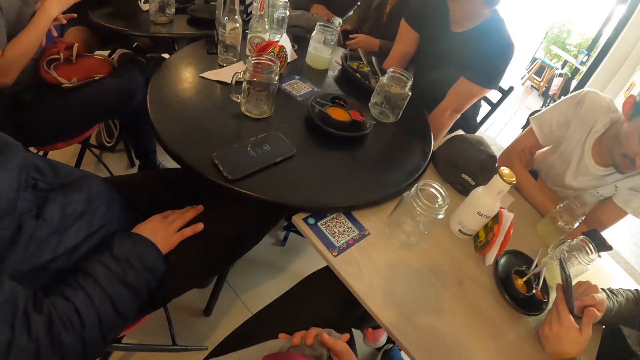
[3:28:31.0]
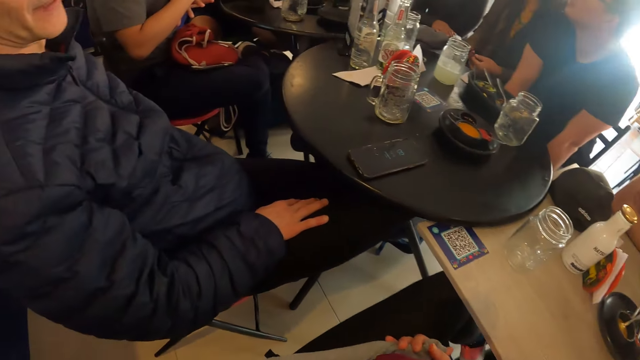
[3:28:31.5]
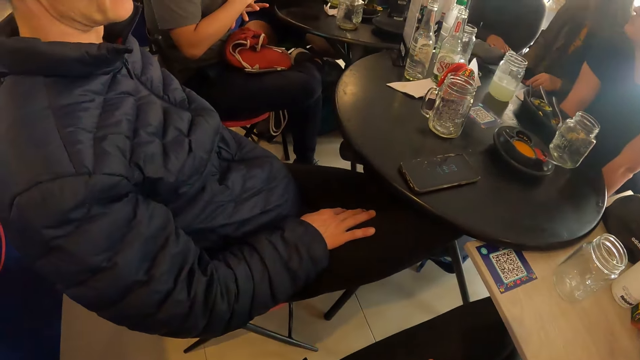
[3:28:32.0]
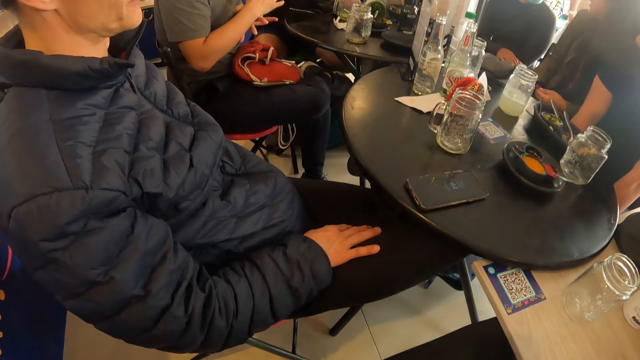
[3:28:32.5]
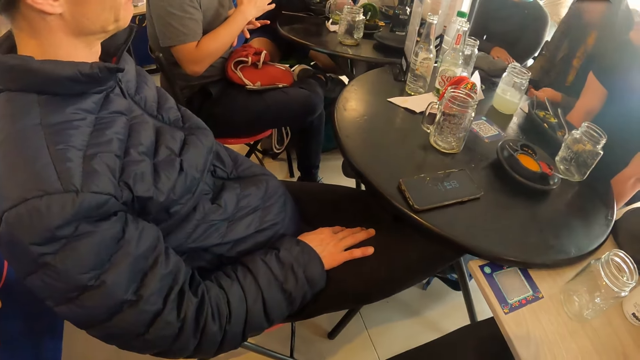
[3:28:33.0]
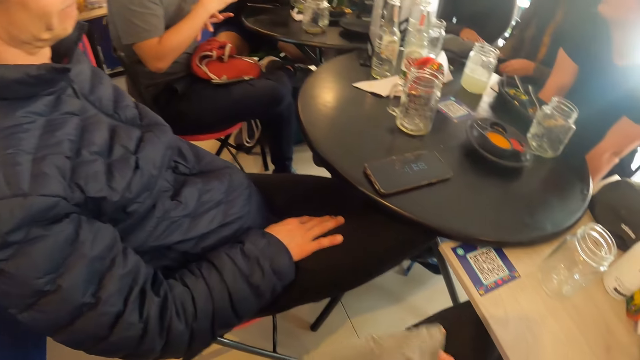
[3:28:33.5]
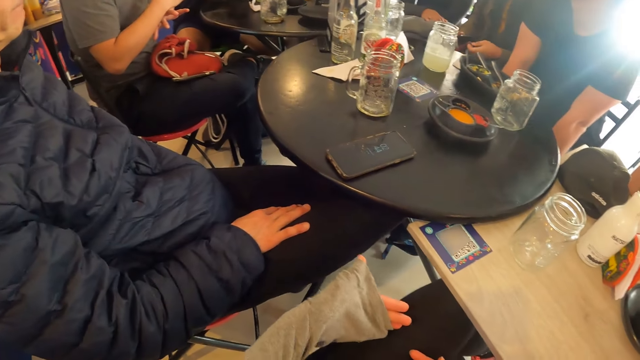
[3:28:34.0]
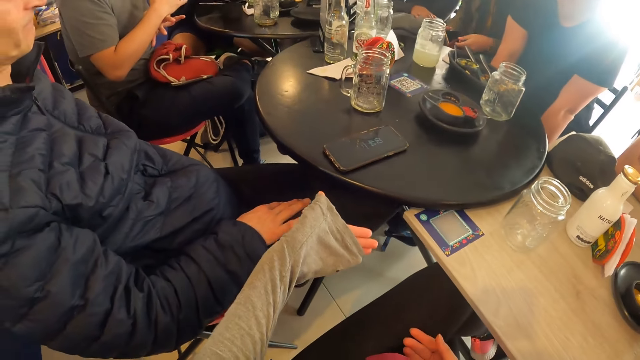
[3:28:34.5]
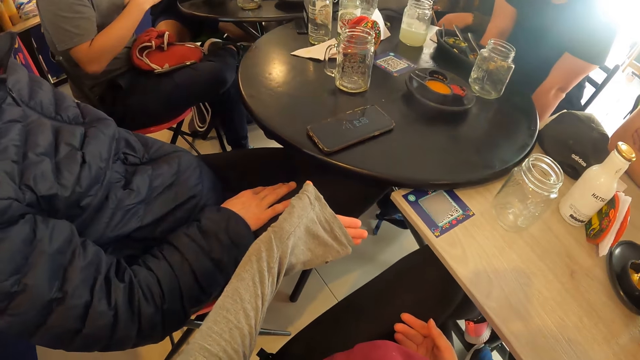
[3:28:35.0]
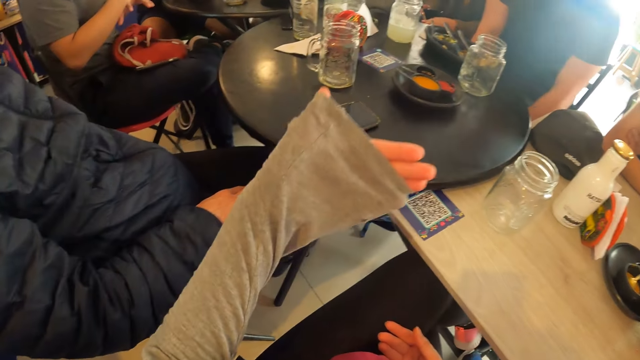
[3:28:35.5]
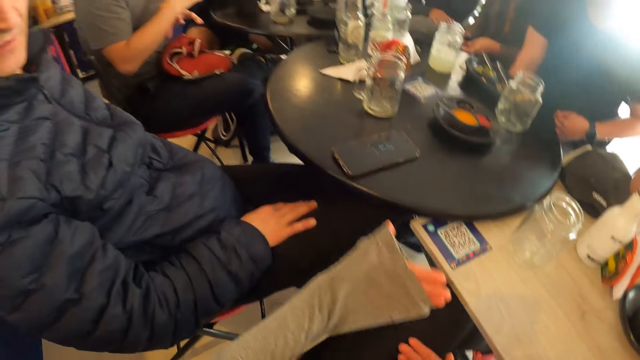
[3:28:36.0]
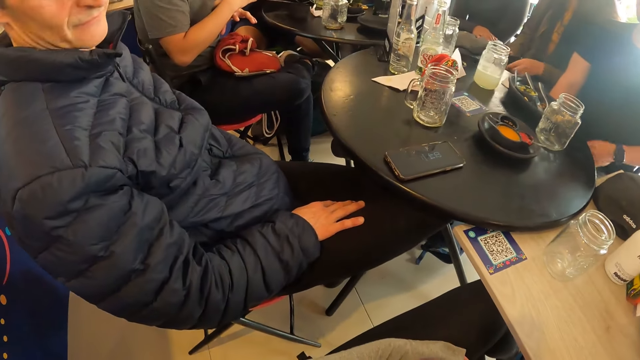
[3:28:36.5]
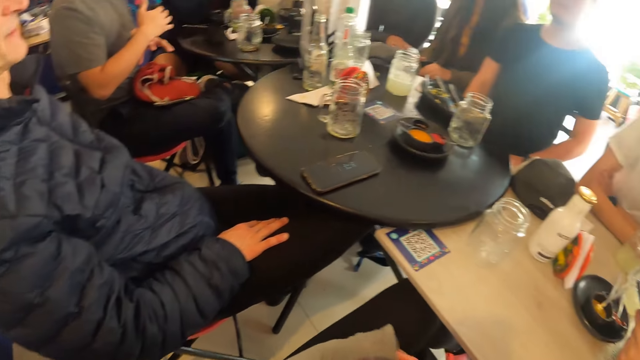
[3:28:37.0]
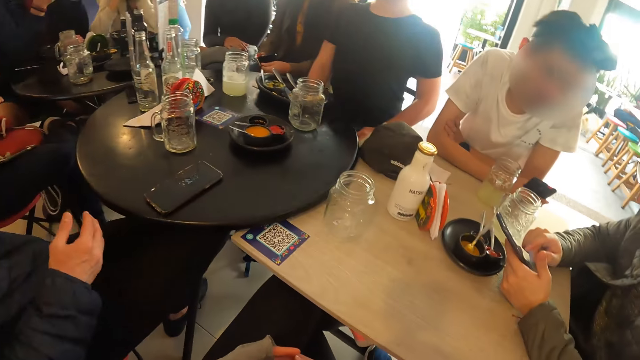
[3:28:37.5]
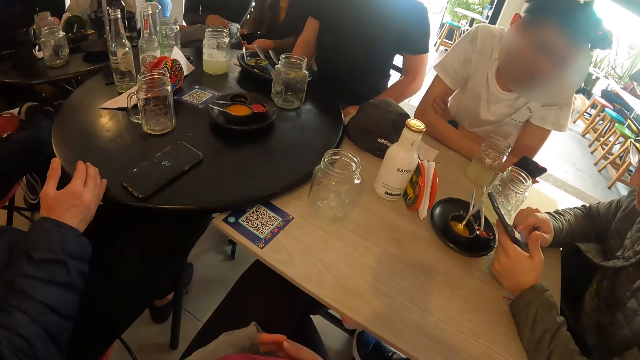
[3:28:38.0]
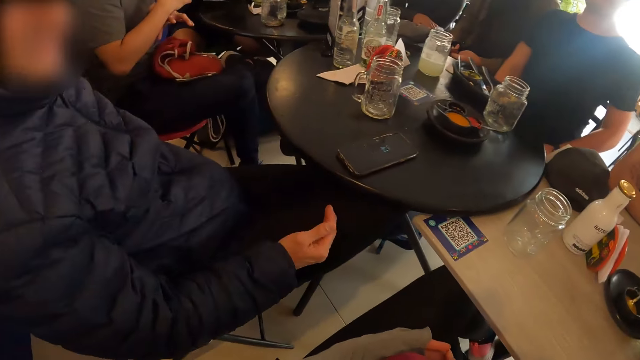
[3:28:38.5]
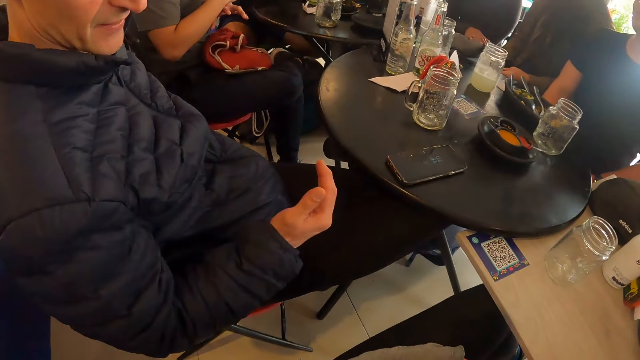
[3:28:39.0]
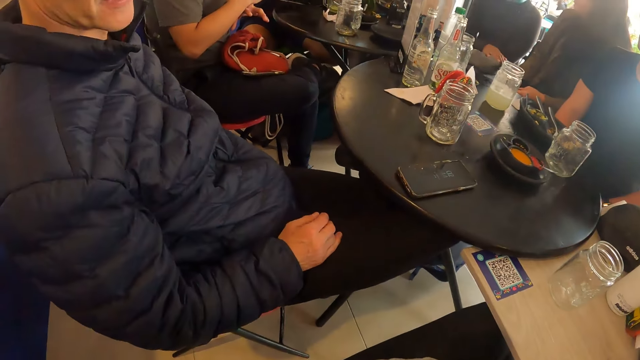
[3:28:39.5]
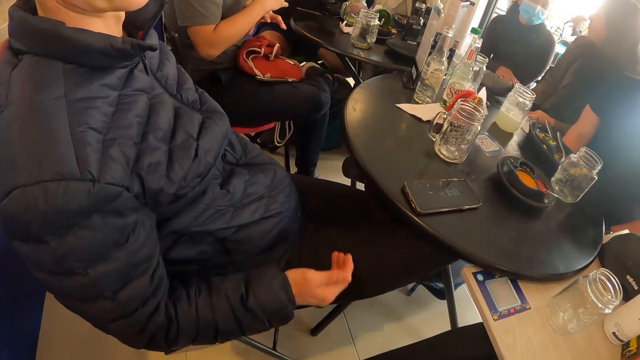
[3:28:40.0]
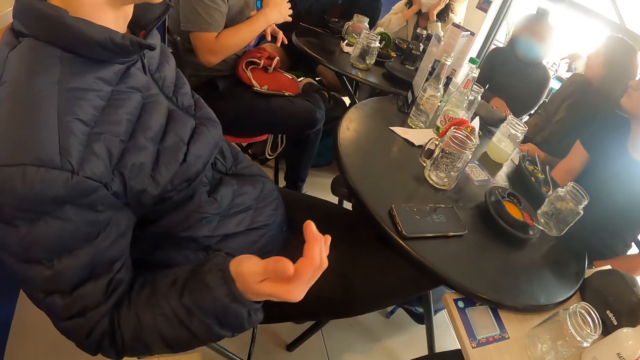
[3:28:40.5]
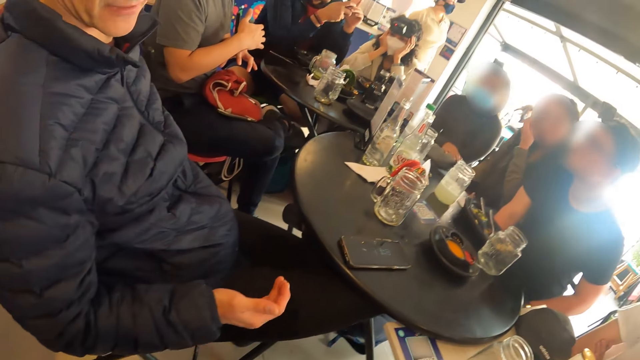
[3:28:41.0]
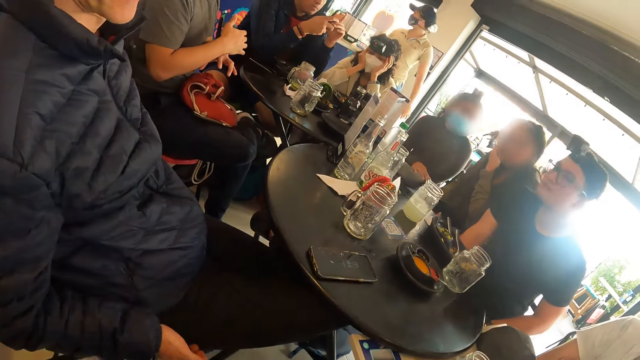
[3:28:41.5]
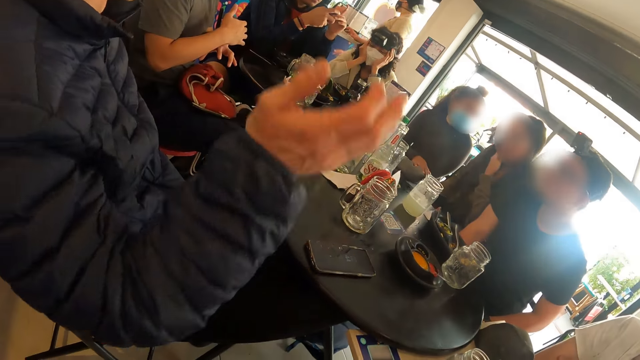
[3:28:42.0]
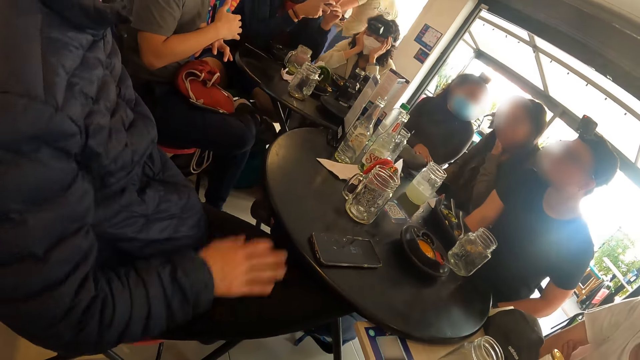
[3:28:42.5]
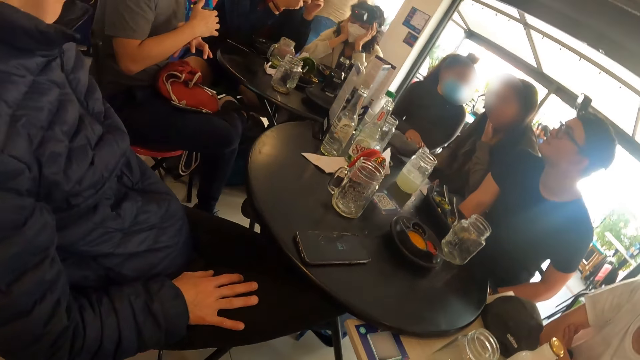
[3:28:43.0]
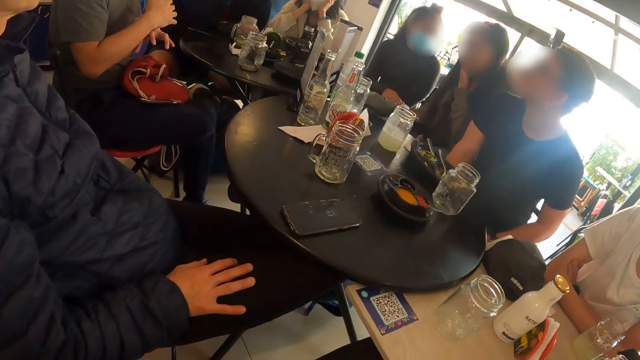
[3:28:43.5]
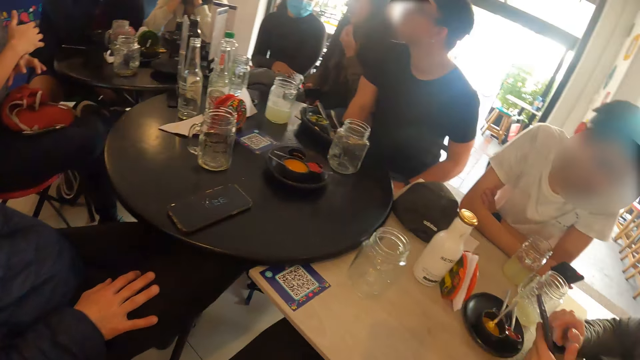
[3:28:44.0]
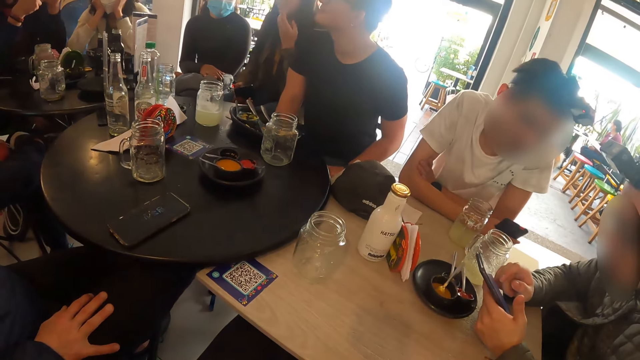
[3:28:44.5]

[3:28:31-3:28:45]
The camera wearer gesticulates with her left hand. The man gesticulates with his right hand. The woman touches her face with her left hand.

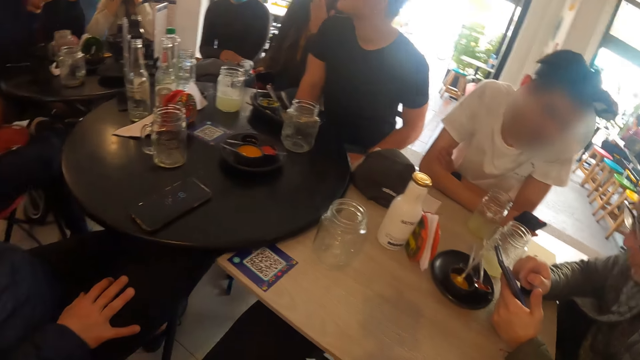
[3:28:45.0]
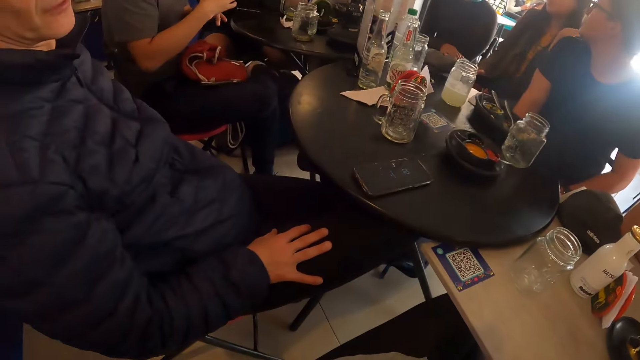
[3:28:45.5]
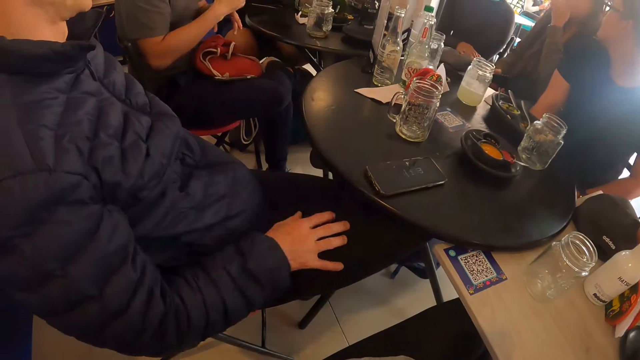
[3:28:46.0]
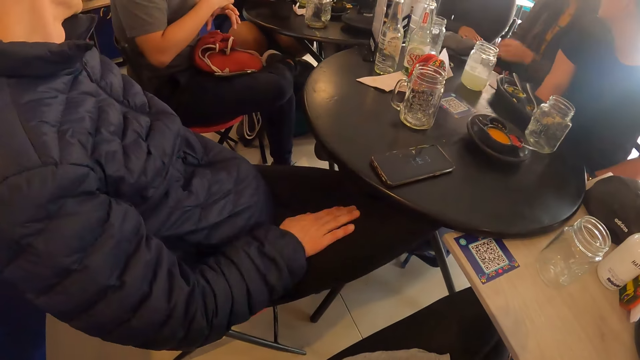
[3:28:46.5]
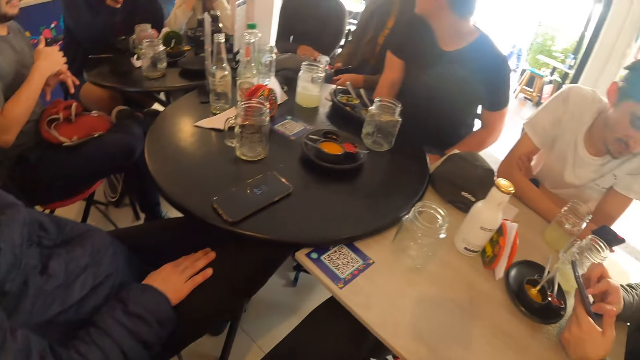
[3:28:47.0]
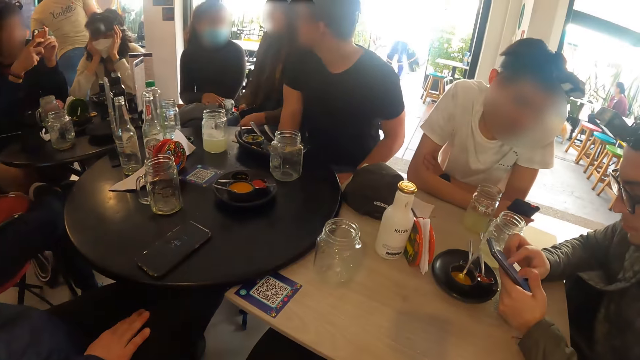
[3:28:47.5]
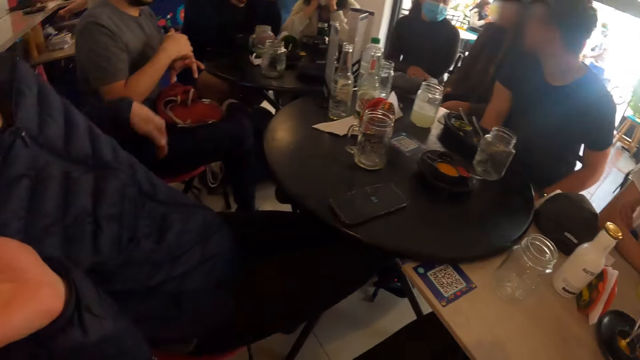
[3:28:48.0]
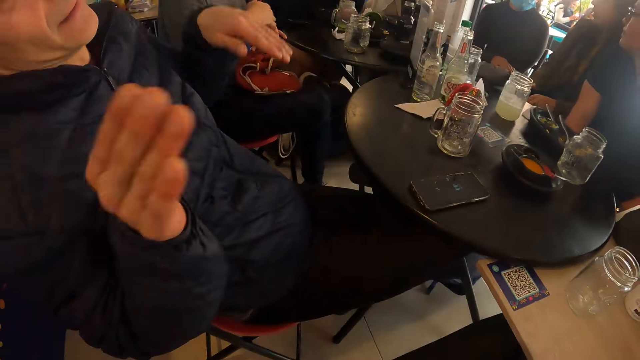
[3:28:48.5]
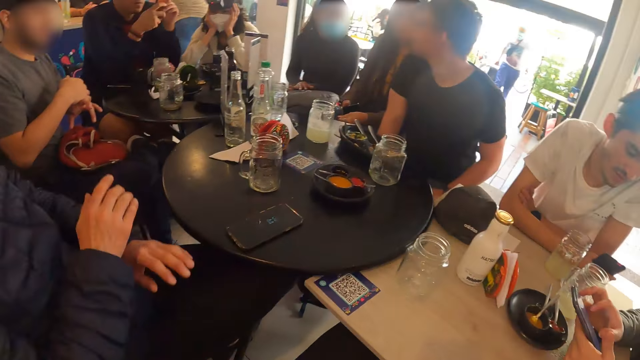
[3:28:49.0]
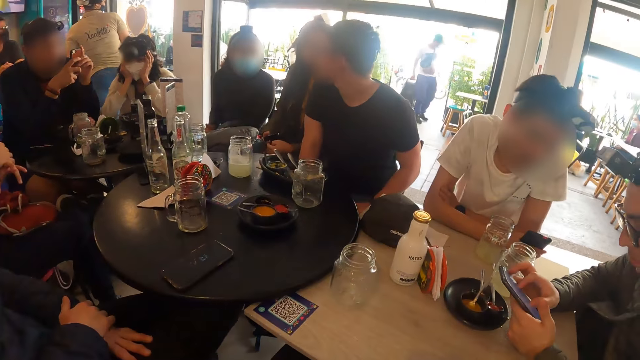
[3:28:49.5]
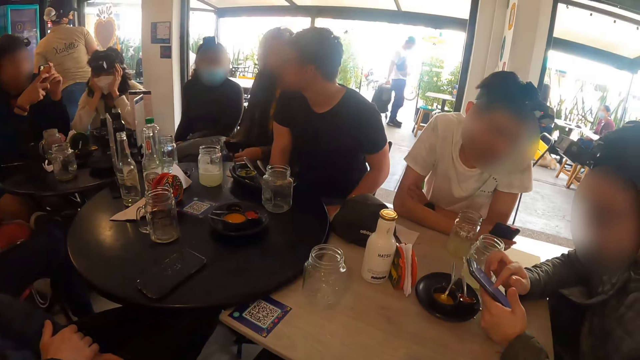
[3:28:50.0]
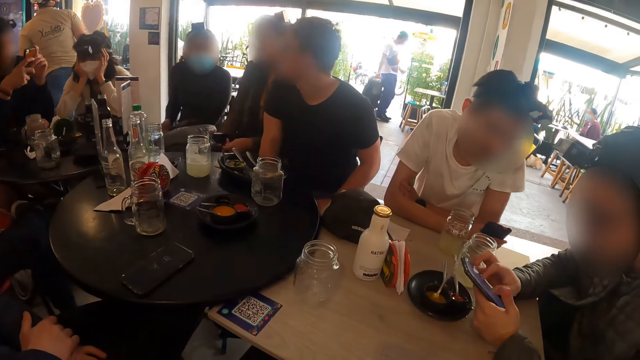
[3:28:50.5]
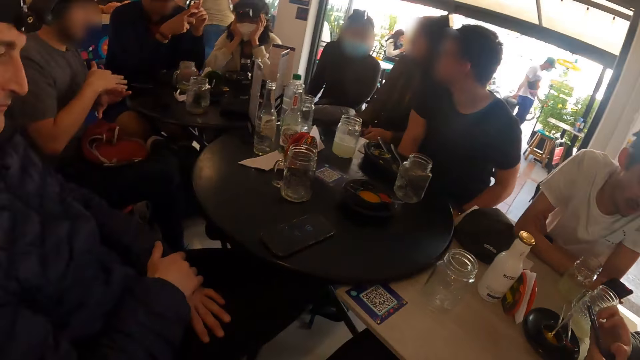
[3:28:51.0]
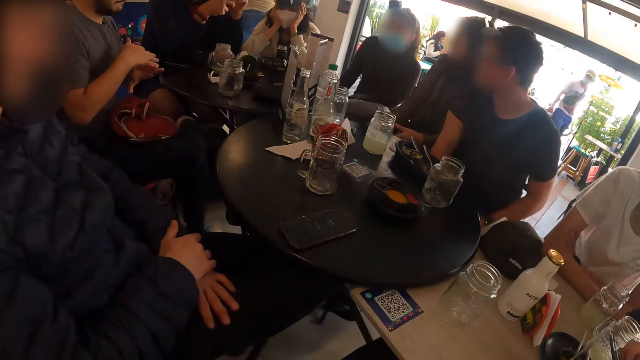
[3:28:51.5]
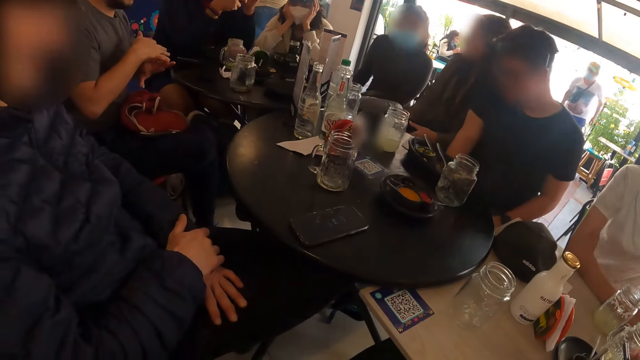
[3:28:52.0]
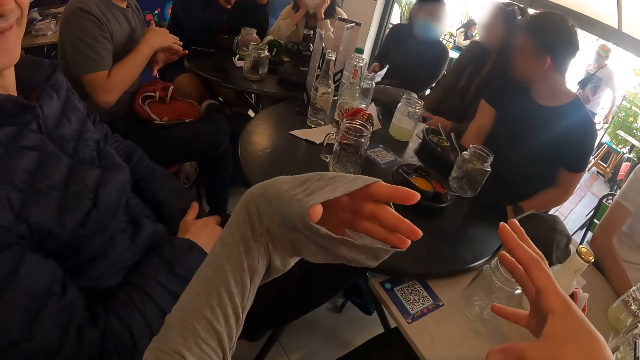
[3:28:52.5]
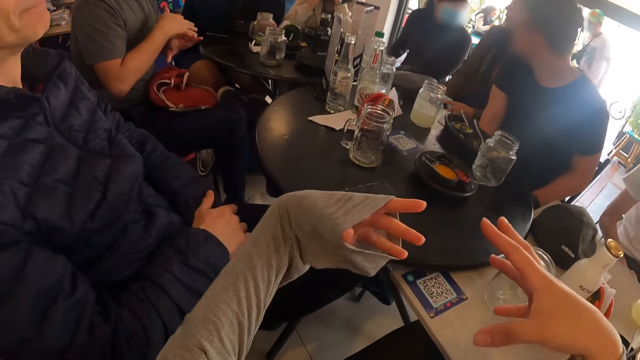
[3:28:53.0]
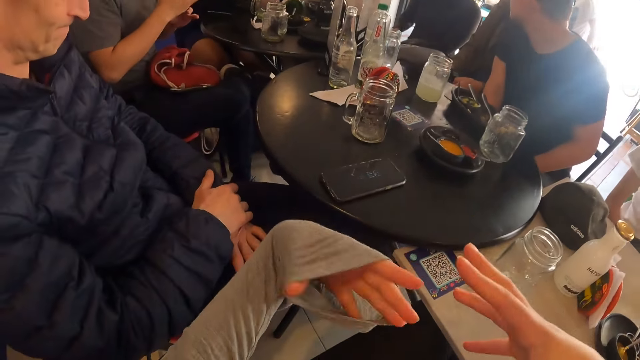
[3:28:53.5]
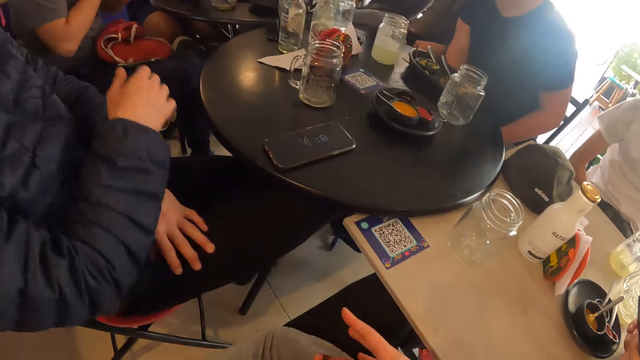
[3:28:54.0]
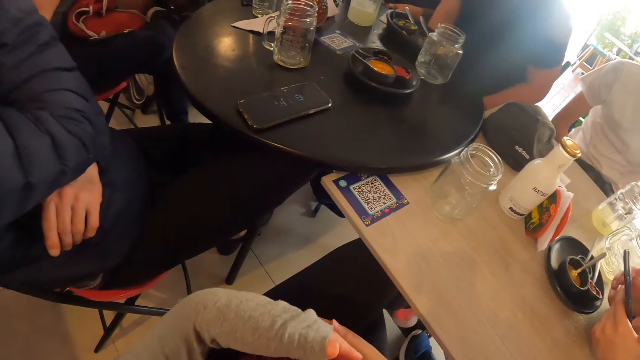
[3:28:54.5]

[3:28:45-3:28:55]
The camera wearer gesticulates with both hands.
